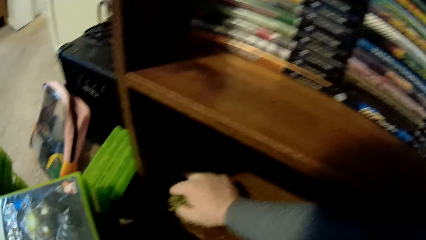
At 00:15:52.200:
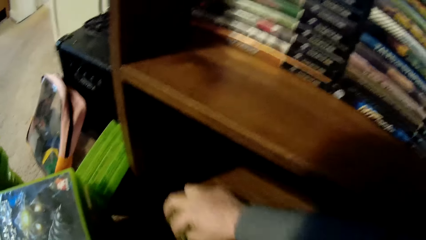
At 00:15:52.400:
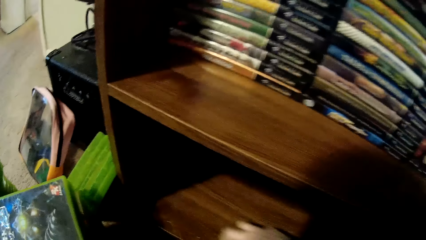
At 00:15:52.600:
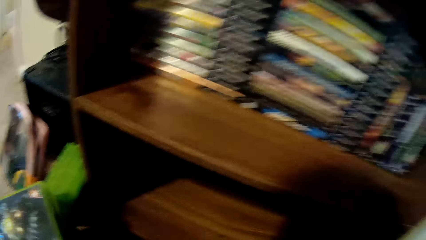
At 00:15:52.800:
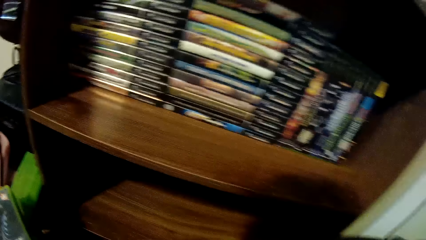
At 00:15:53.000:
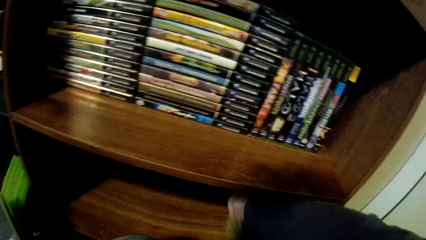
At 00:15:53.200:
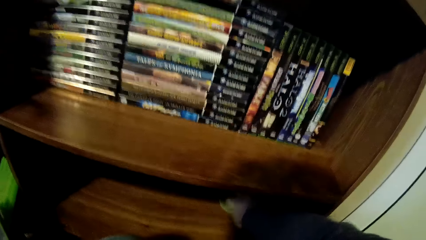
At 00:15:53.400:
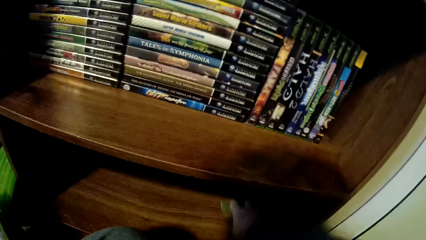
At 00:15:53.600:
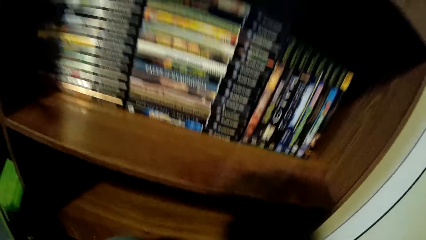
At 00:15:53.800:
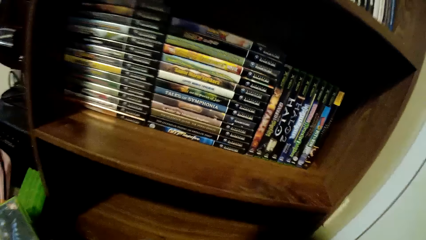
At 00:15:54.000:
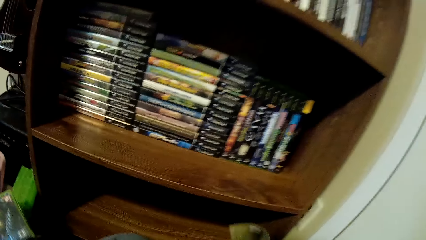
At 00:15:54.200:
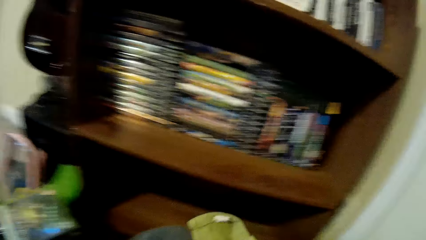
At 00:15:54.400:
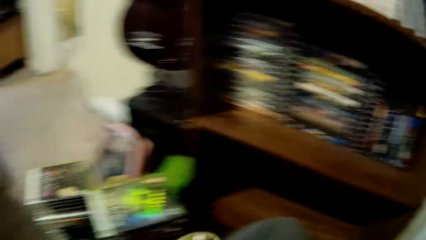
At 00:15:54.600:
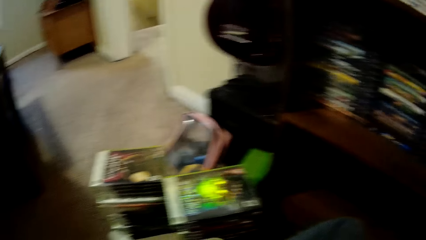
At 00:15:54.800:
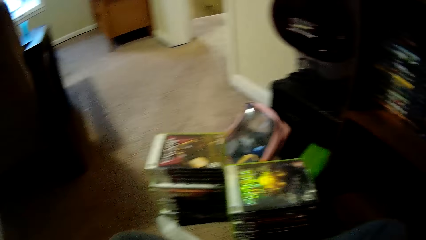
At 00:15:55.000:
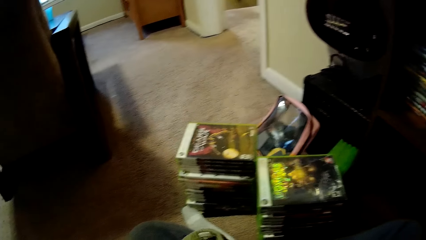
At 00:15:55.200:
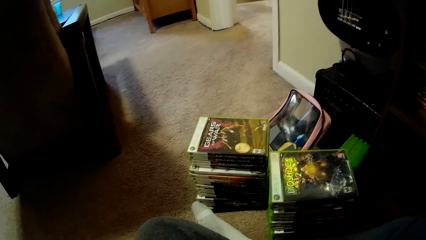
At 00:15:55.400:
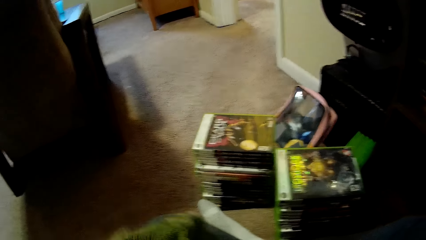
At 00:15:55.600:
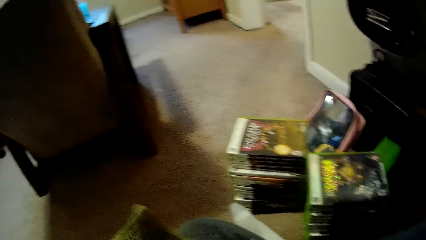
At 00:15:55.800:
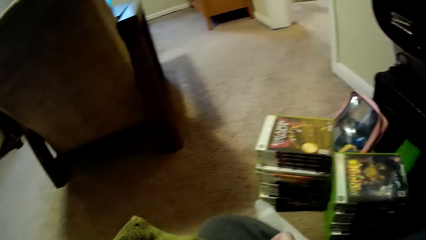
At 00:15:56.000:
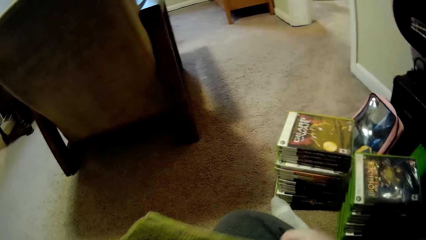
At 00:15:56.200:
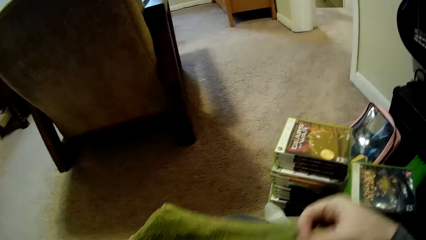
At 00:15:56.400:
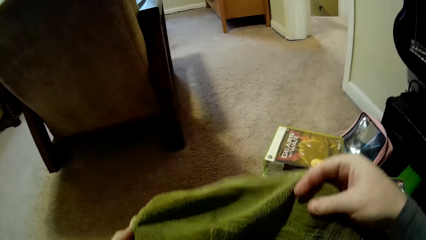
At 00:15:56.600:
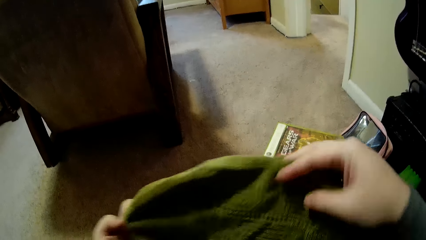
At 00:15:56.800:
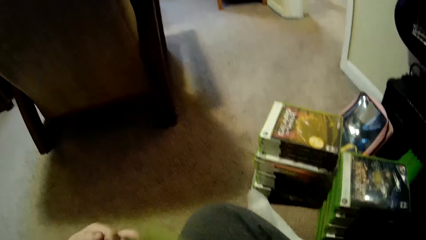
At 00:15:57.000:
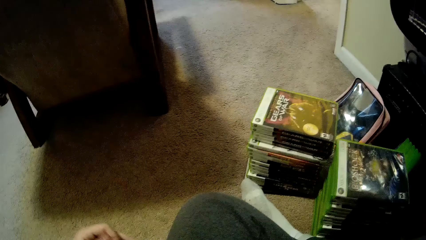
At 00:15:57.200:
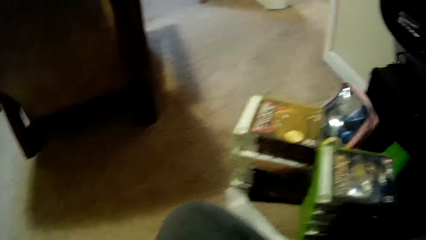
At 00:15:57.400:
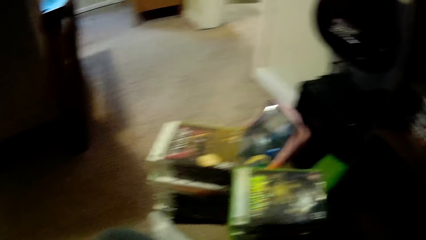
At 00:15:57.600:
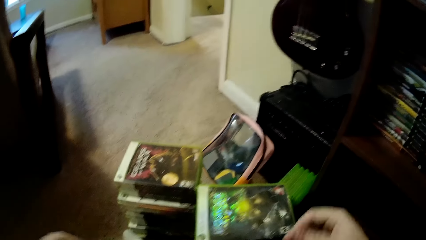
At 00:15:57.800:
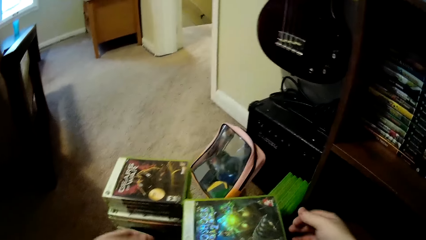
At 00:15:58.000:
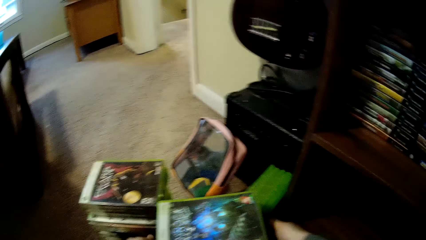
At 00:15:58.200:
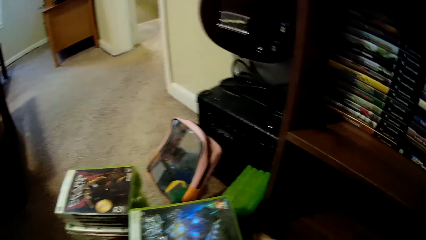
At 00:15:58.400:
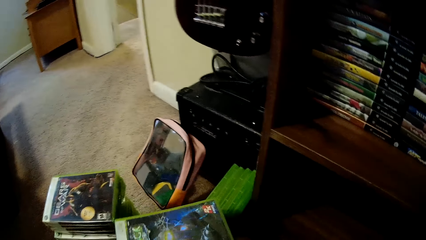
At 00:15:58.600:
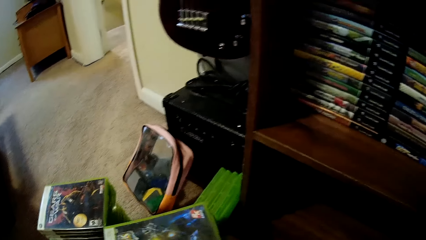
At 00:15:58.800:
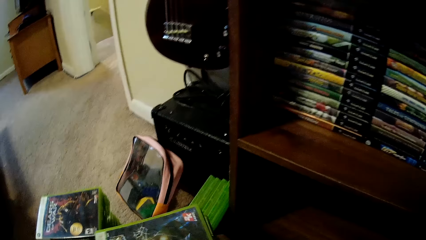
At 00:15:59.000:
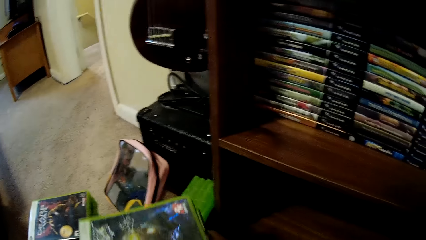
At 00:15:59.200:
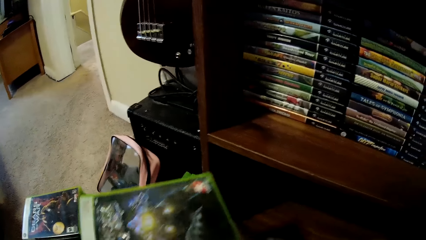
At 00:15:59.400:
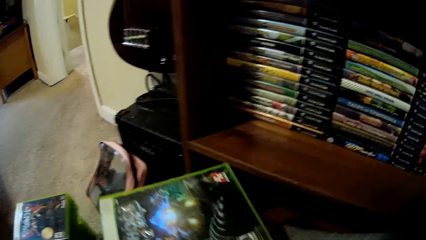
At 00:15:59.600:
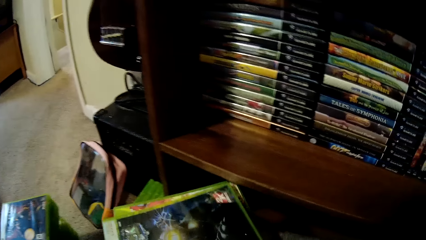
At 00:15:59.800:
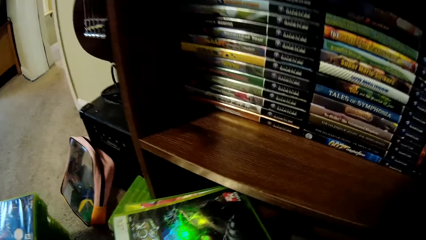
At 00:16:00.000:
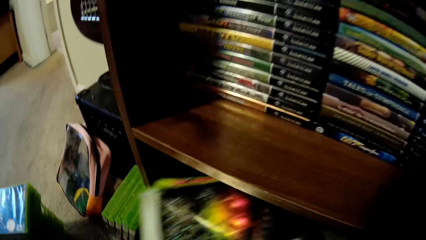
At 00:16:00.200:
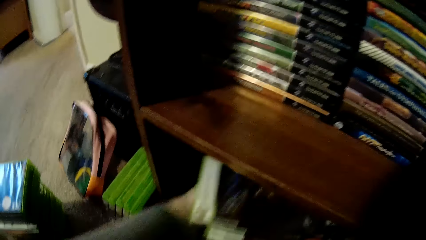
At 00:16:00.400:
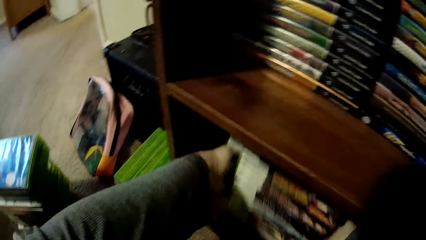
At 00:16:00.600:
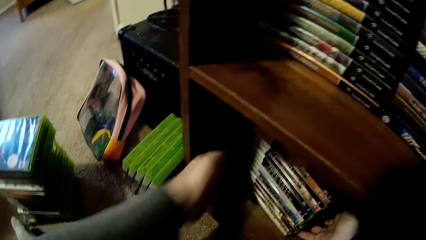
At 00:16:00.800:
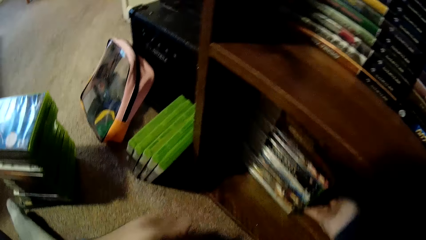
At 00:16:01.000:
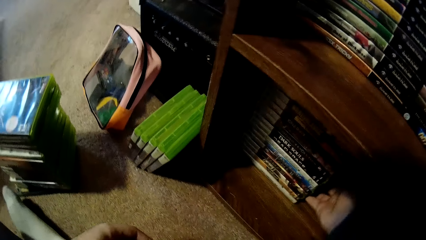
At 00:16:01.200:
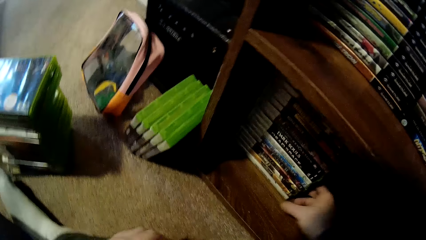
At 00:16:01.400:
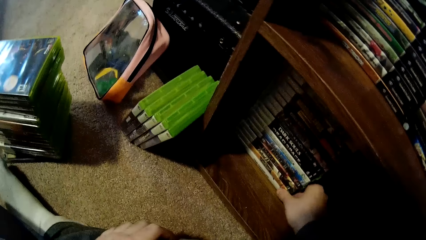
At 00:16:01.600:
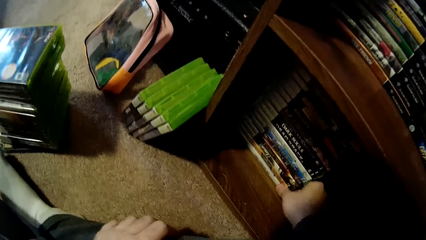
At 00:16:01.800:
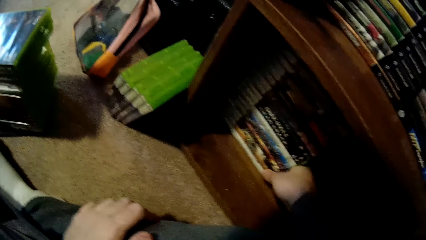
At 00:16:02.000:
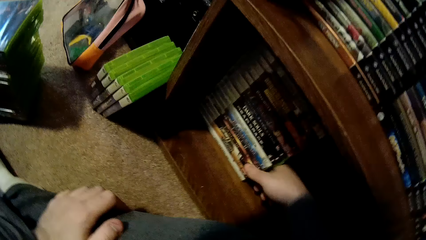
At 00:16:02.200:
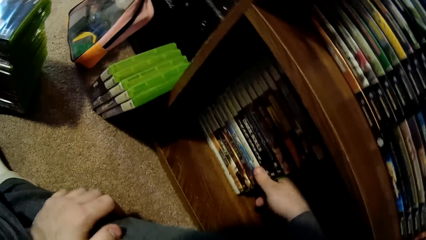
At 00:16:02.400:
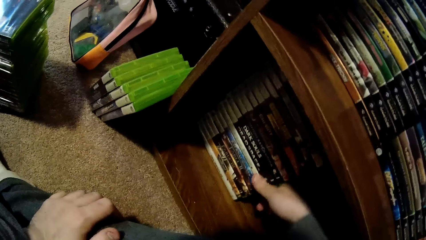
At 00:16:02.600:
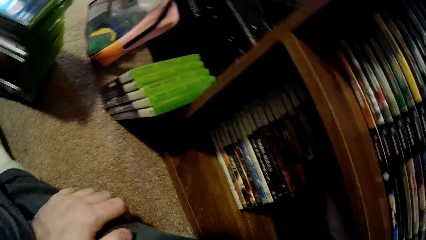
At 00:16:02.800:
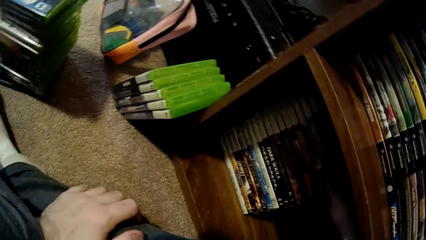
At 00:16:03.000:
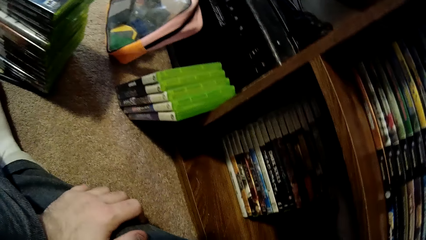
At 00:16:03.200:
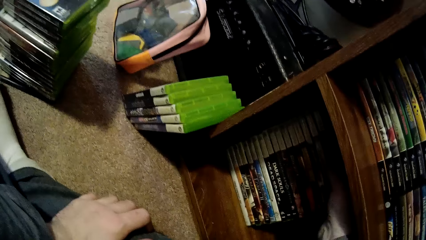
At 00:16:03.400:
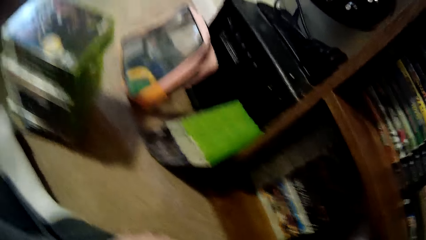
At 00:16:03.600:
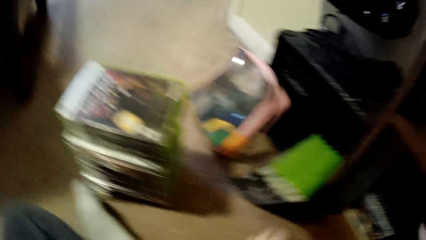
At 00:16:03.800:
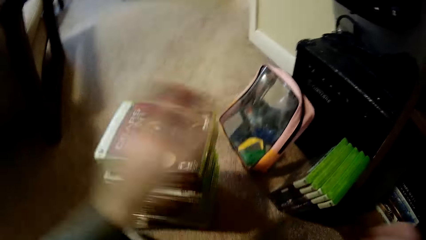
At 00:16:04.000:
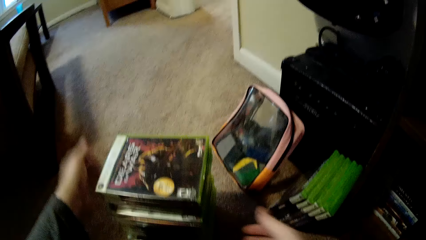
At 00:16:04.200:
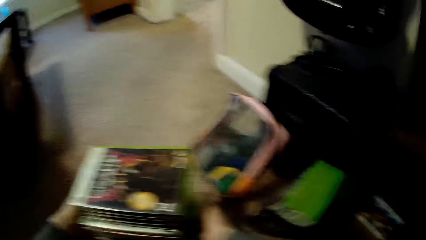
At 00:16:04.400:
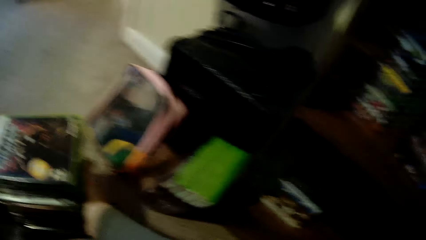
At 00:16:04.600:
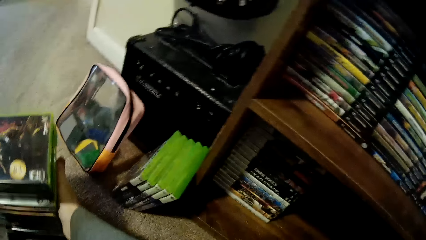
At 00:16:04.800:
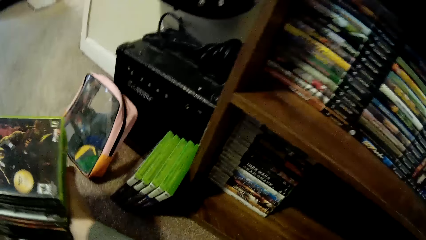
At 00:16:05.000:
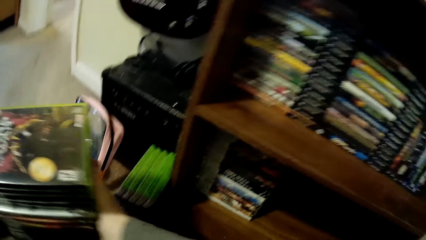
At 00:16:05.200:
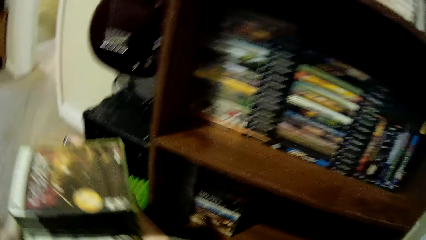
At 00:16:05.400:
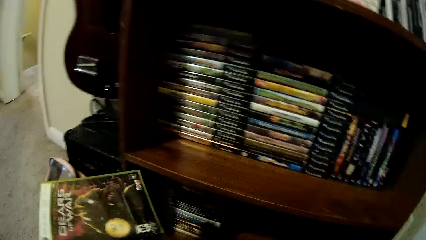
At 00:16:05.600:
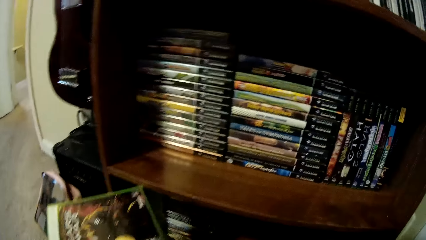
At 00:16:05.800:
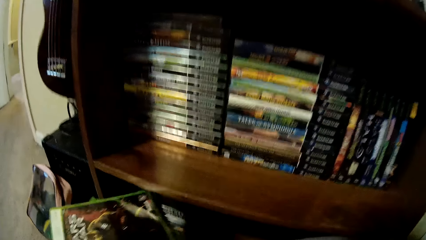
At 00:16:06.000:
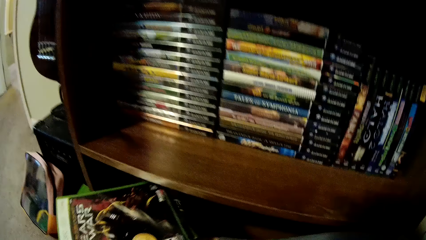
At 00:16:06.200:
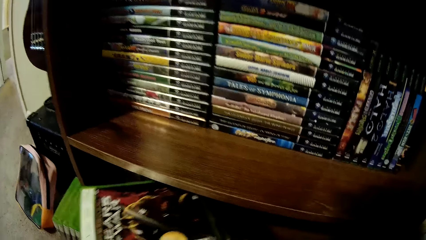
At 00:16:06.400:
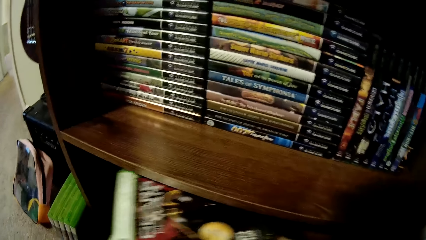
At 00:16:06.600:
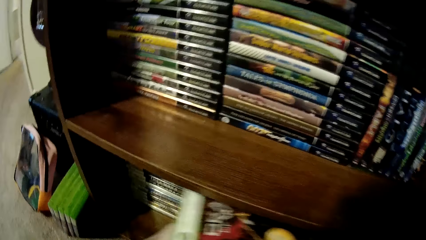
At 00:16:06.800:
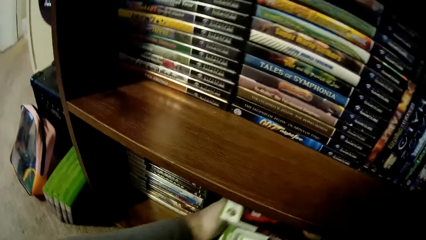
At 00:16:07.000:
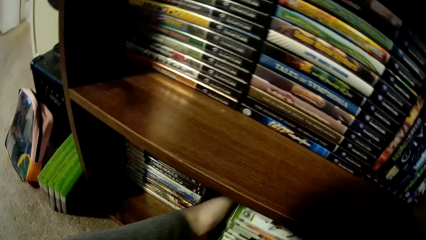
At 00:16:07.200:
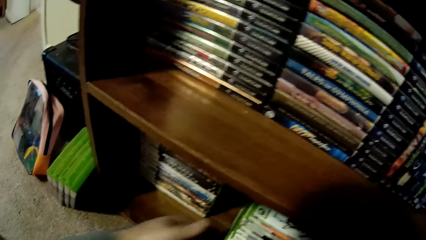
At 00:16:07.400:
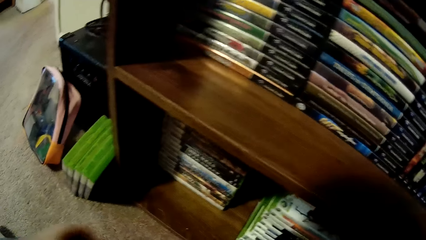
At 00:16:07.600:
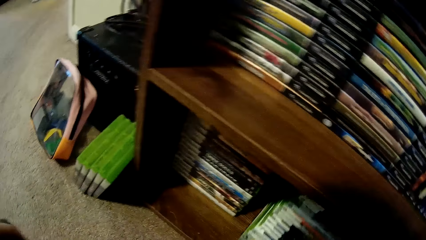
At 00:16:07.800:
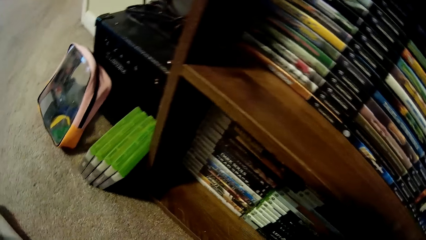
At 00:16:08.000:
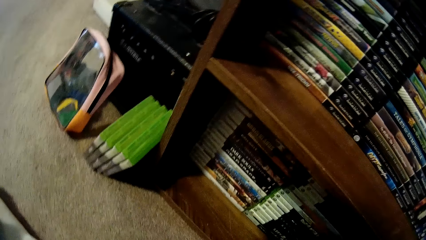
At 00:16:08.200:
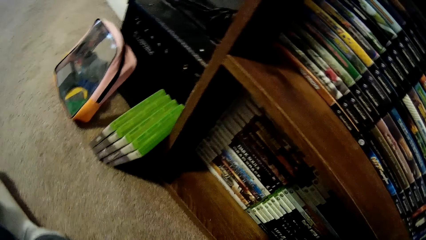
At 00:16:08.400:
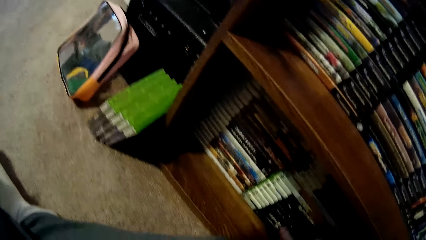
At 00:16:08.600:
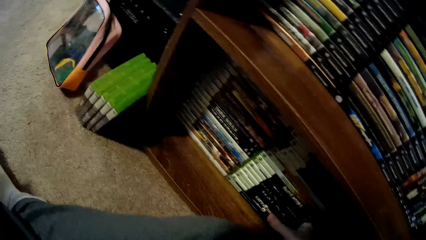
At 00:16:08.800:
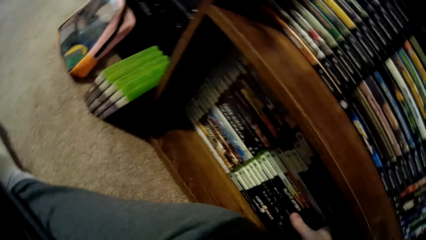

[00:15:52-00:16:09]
The camera wearer looks around a room. He folds the towel with his hands. He picks up video cassette box cases or books from the floor. He puts the video cassette box cases in the shelf. He adjusts the books on the shelf. He picks up the video cassette box cases from the floor. He puts the video cassette box cases in the shelf.
